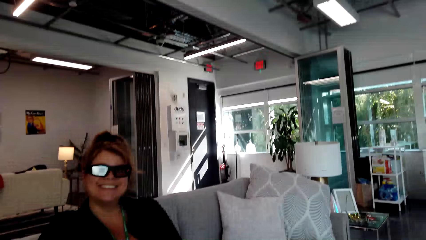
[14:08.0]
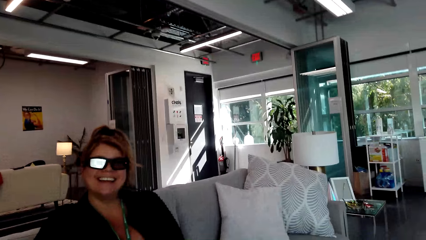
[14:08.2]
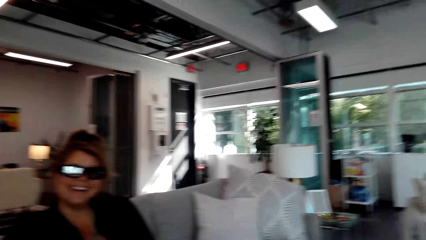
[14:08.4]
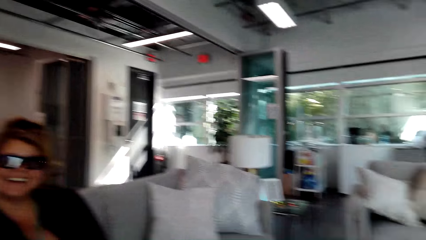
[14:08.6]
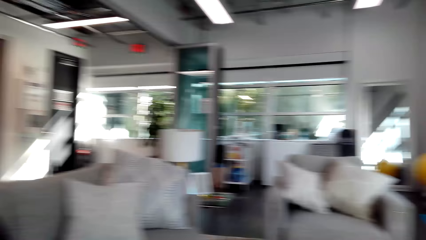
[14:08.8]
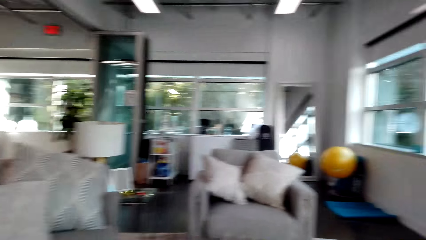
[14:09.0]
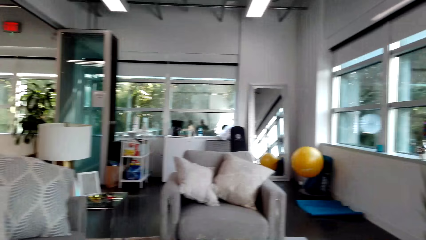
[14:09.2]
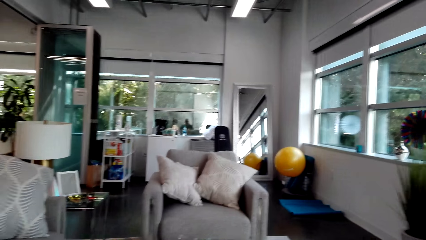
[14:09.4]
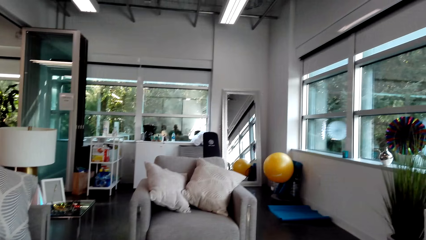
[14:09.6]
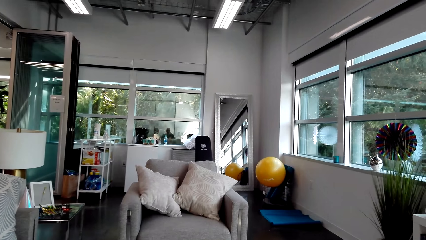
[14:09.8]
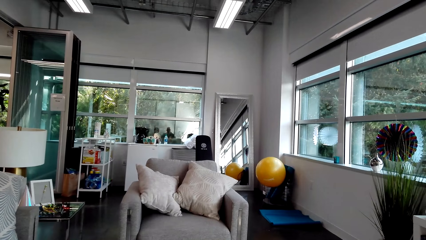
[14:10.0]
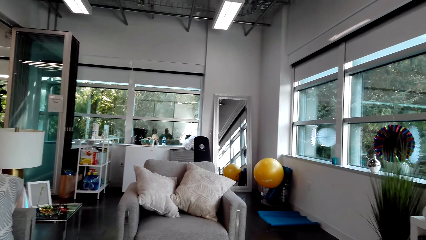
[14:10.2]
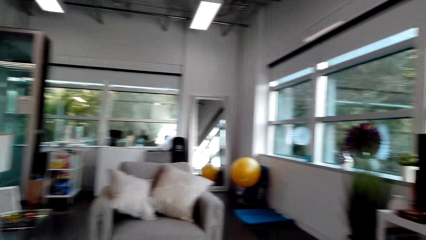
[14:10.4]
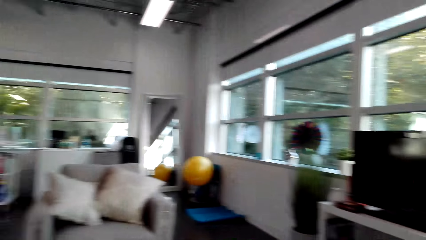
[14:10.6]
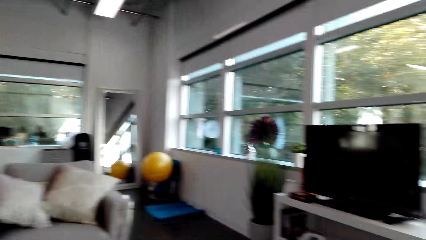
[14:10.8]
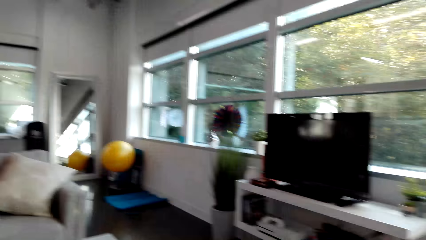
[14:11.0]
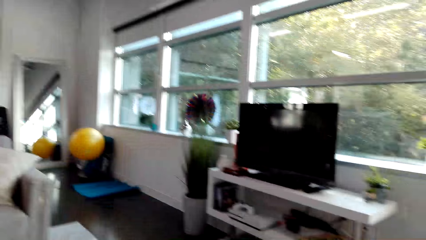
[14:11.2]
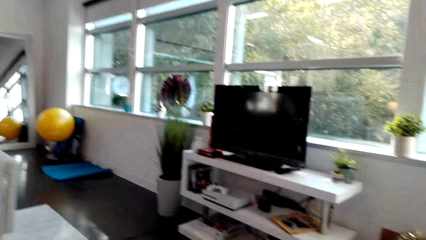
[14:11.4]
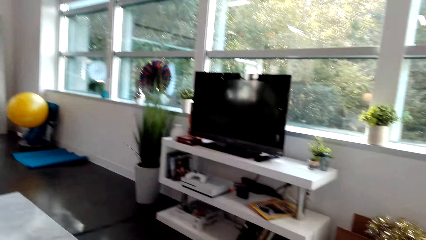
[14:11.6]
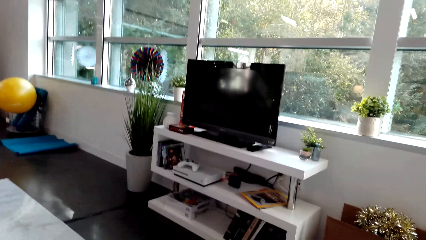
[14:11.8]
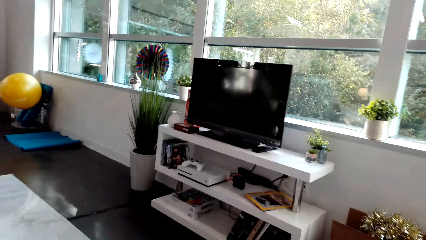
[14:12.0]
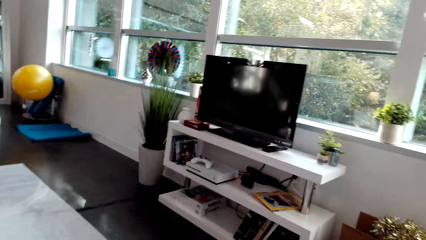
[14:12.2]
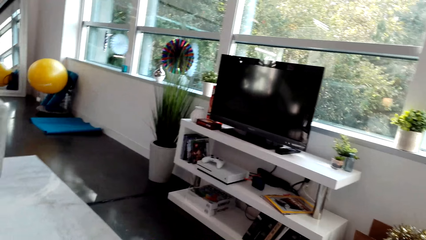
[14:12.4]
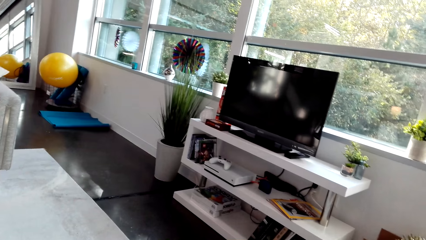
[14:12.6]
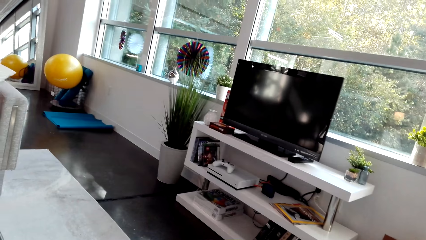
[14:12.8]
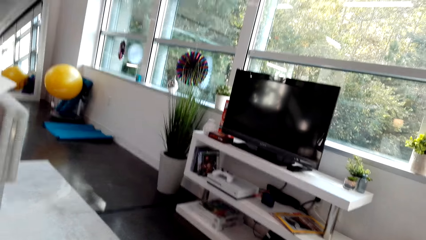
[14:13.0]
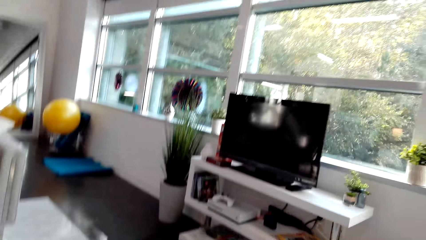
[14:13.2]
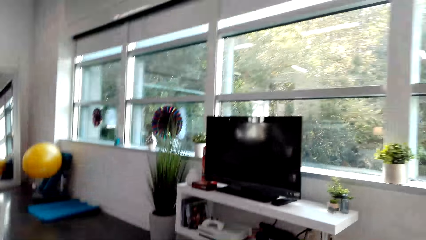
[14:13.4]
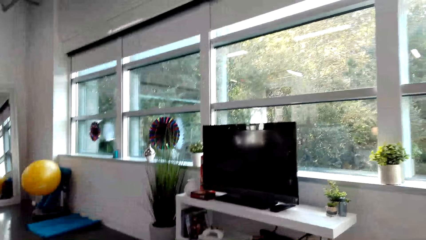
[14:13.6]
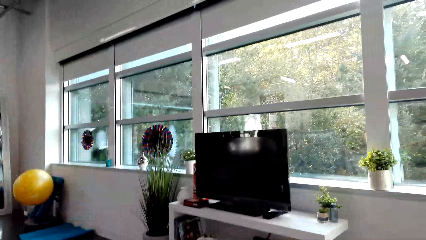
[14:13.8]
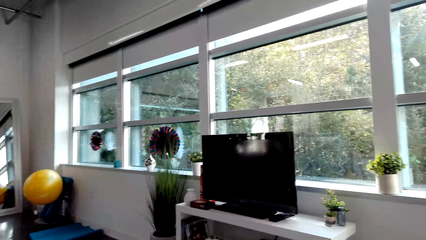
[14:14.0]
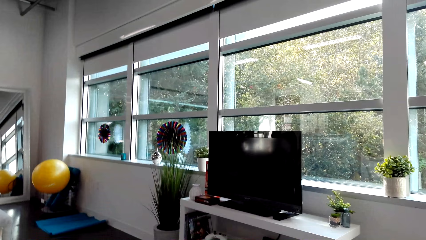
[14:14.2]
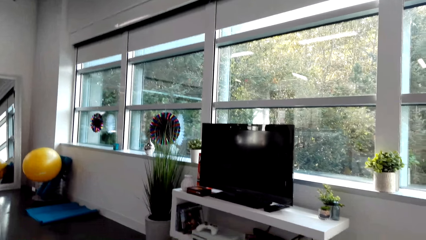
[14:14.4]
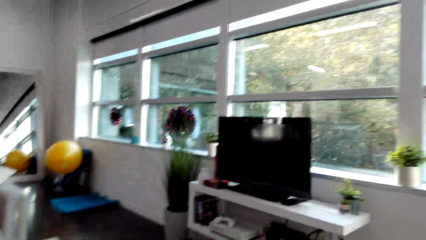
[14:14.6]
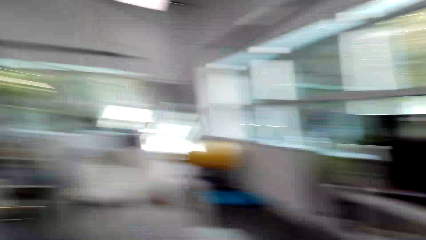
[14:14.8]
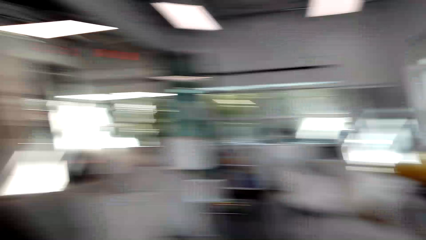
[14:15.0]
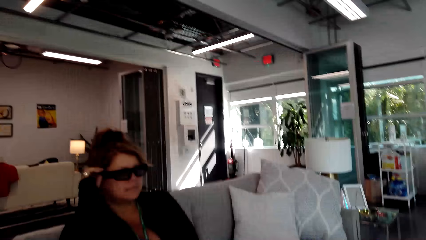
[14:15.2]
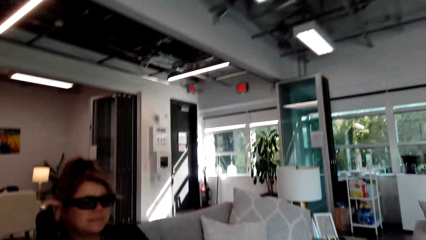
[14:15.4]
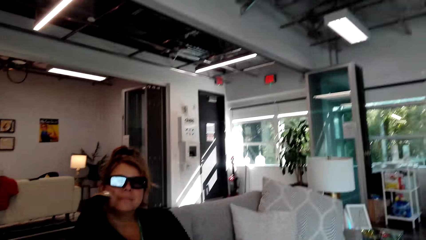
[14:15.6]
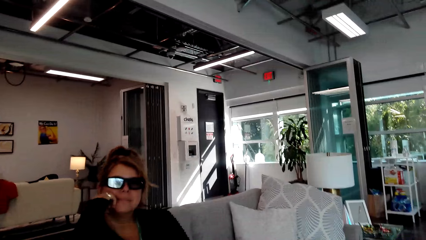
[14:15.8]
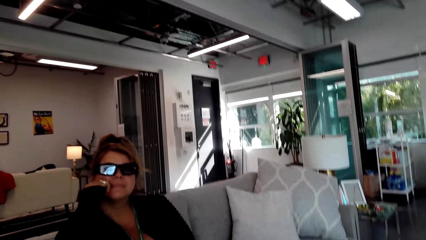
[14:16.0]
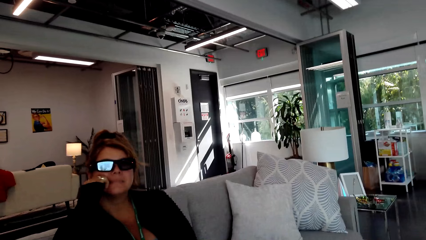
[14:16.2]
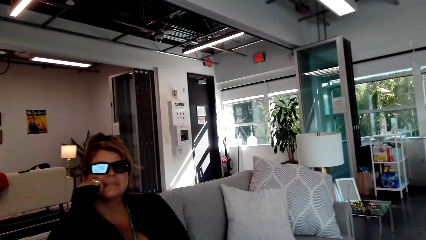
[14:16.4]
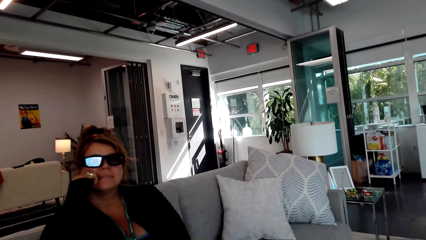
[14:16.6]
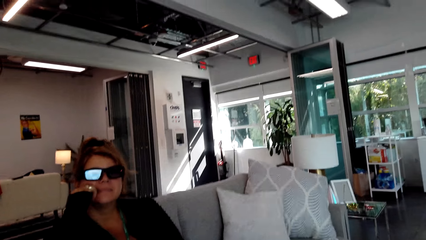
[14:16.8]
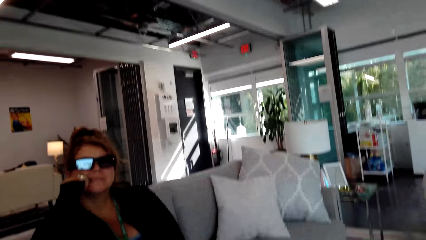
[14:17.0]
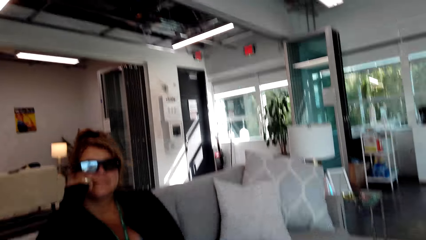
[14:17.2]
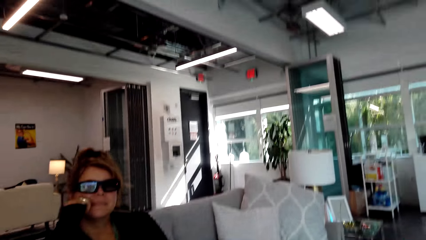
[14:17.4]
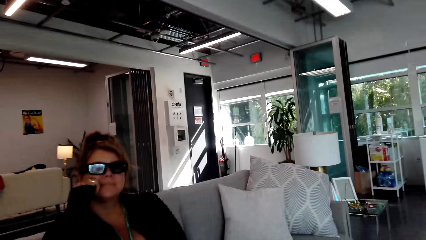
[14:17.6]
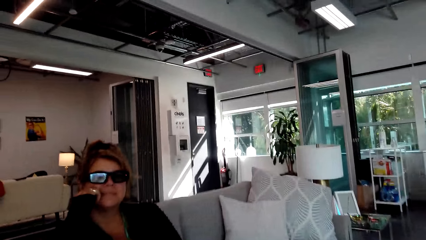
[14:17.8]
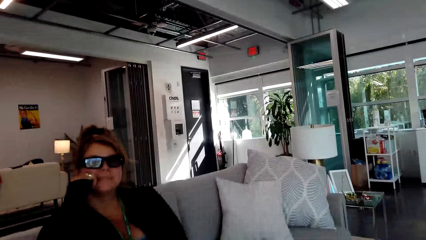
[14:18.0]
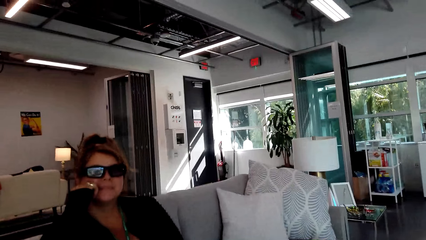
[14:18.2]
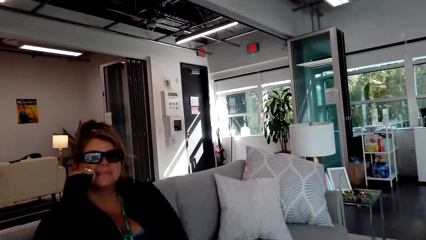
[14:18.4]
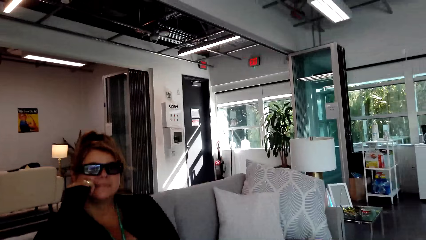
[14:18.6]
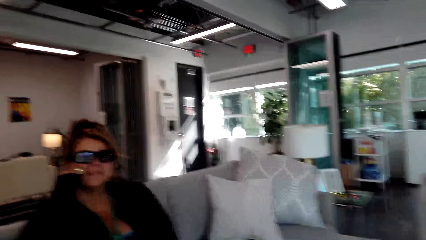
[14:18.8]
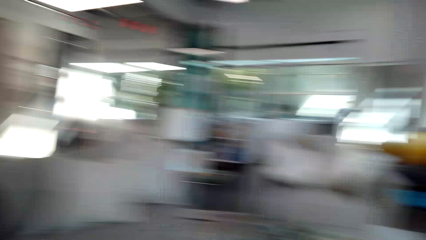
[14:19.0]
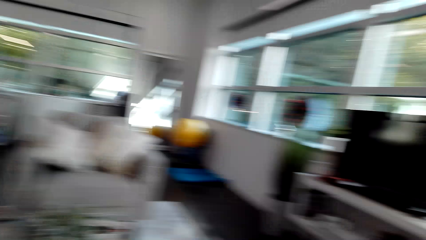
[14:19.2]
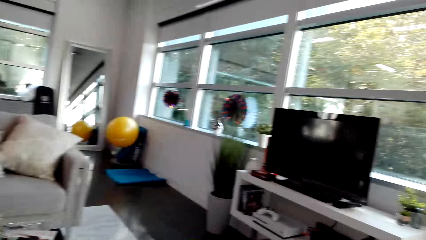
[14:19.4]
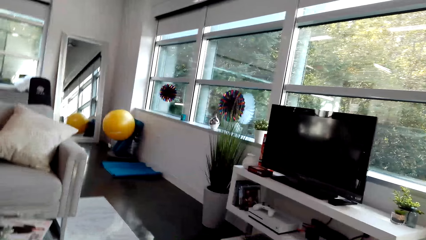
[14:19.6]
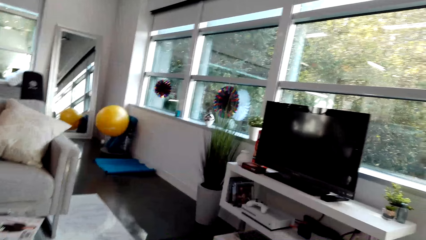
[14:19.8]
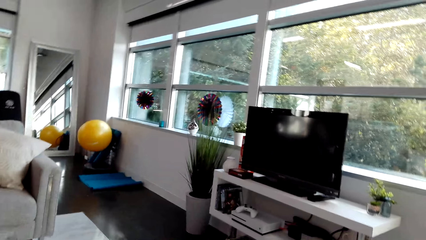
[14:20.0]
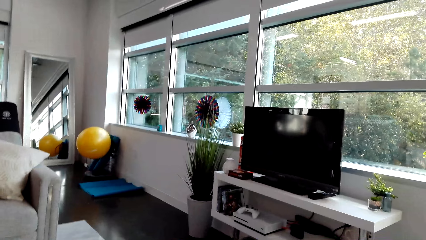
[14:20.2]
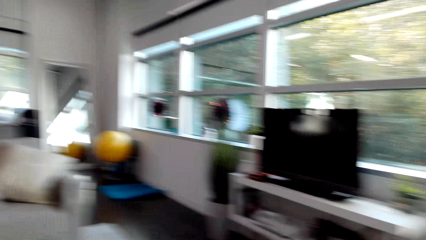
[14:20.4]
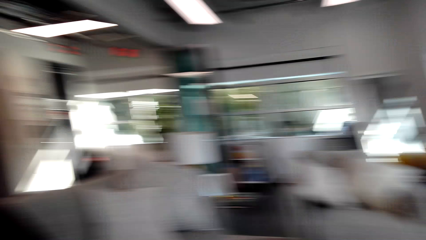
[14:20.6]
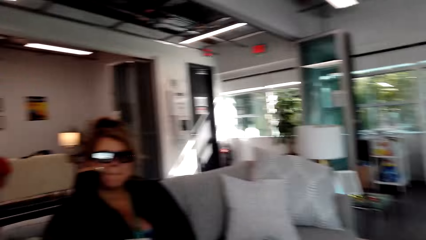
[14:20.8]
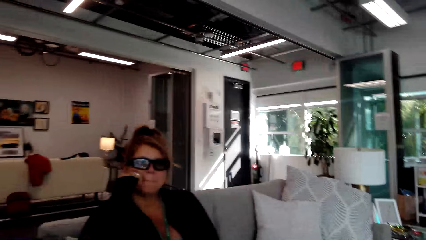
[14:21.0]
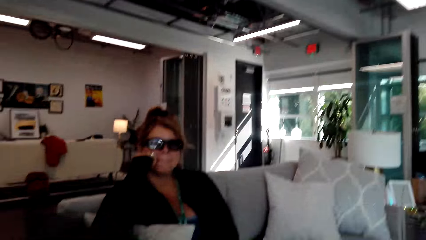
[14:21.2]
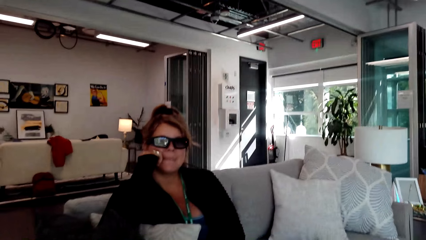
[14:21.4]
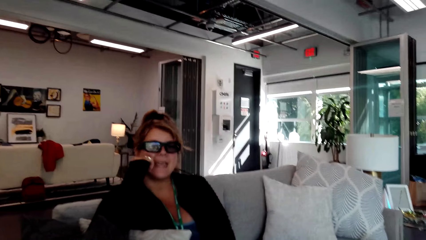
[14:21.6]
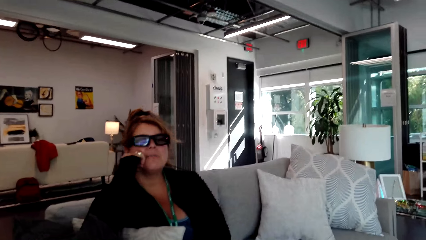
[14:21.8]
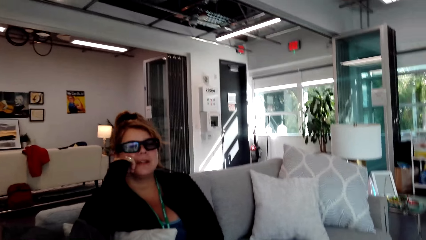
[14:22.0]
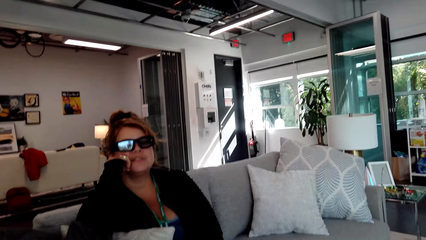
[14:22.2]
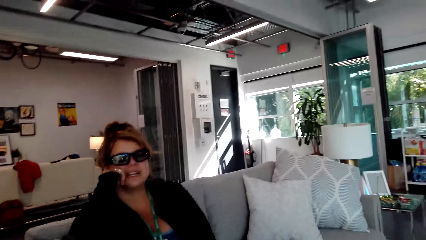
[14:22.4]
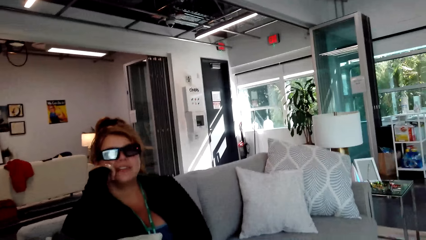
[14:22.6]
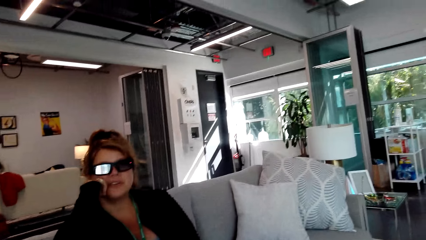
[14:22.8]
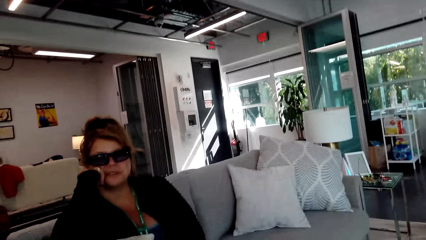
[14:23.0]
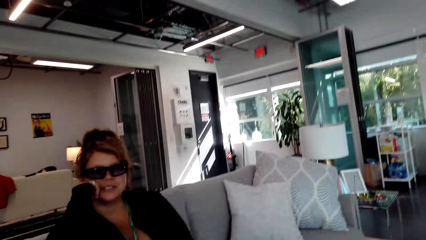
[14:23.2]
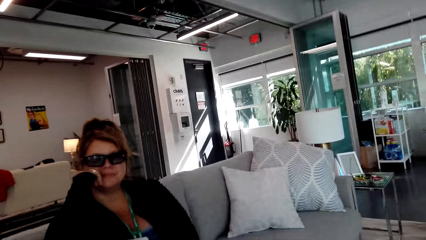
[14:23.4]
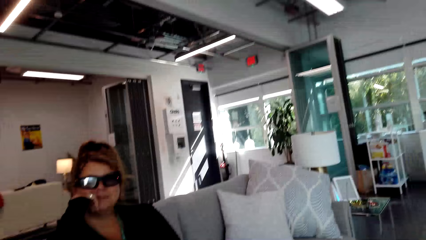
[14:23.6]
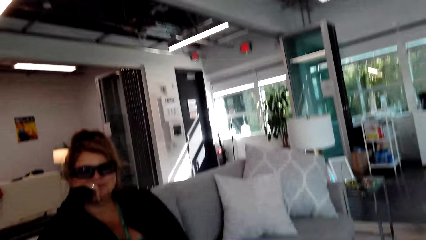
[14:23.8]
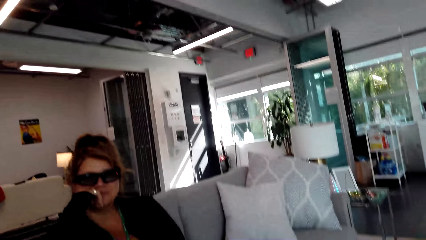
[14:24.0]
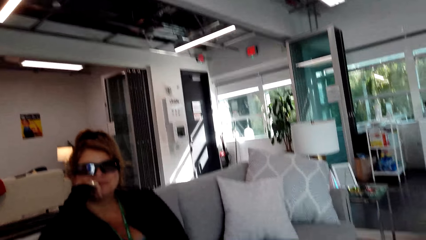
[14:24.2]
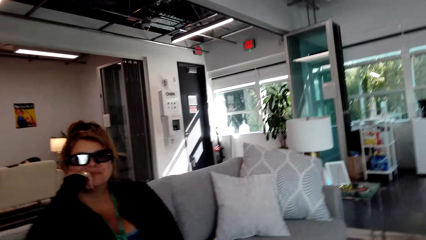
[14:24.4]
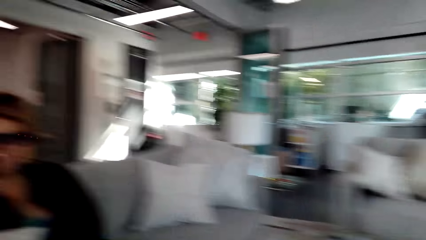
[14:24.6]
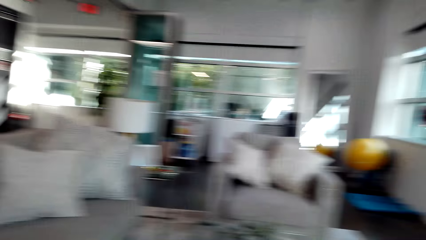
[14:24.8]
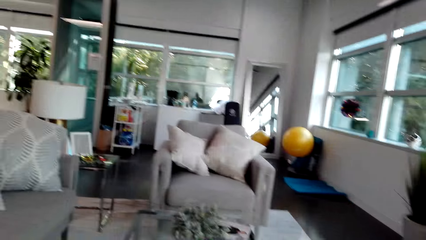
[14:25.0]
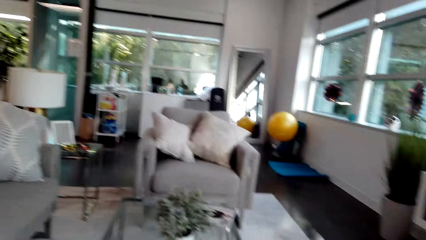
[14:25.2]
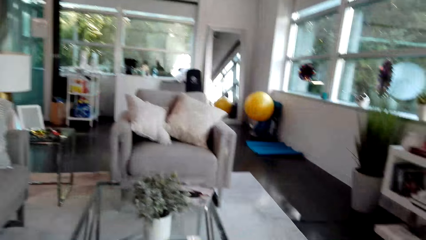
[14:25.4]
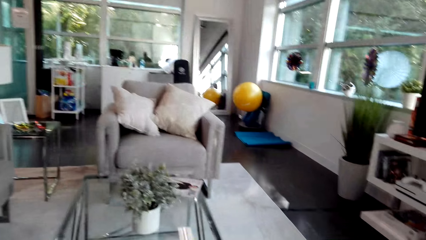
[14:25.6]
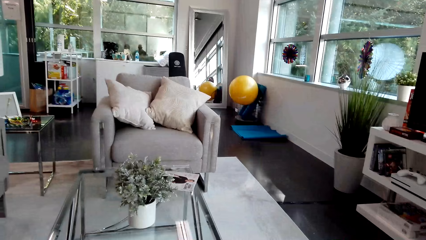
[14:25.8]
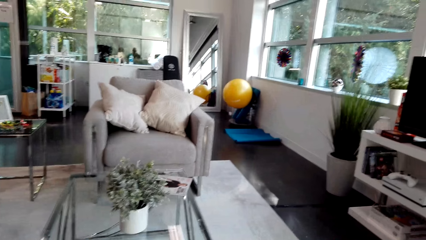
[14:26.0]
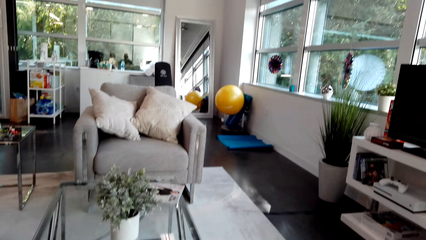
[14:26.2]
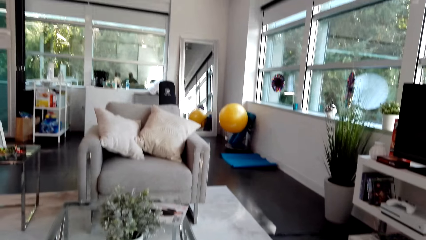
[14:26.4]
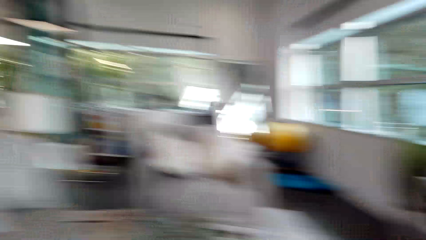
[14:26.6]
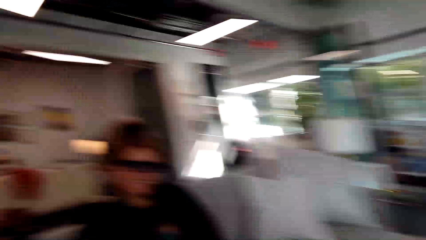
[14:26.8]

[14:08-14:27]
The camera wearer moves the camera around the room. A woman holds the head. The camera wearer converses with the woman. They look around.
